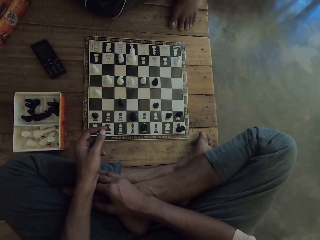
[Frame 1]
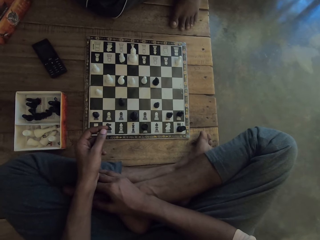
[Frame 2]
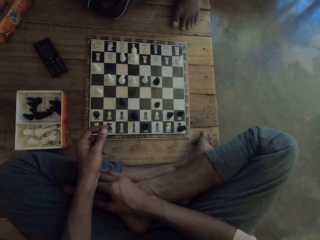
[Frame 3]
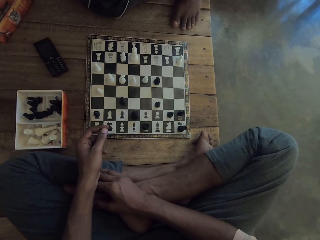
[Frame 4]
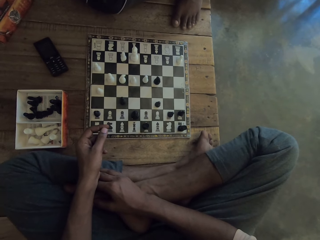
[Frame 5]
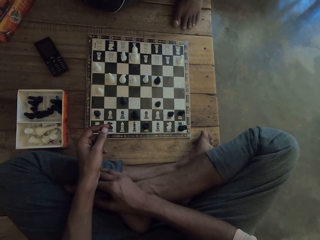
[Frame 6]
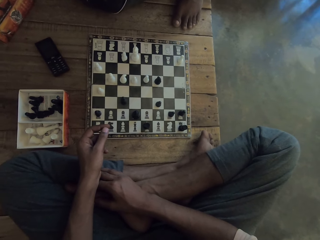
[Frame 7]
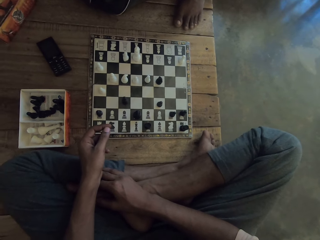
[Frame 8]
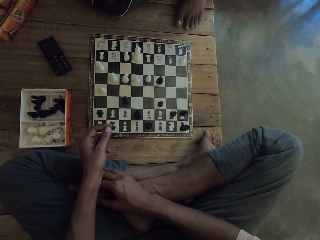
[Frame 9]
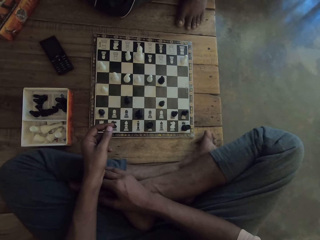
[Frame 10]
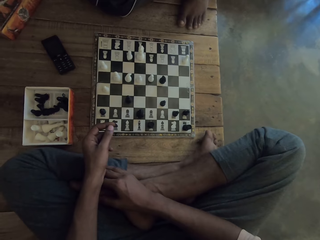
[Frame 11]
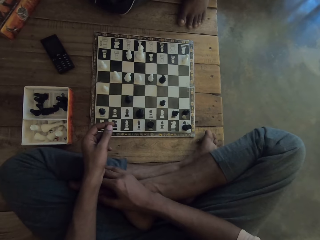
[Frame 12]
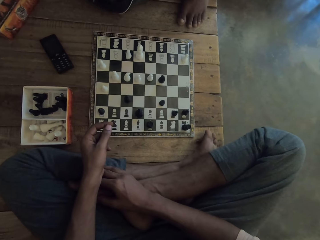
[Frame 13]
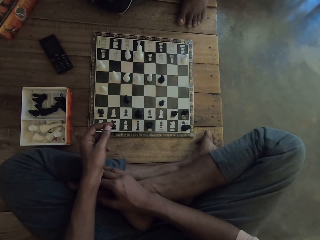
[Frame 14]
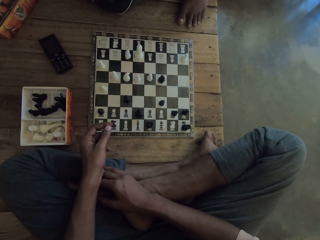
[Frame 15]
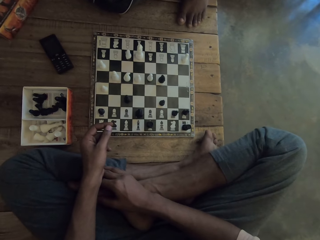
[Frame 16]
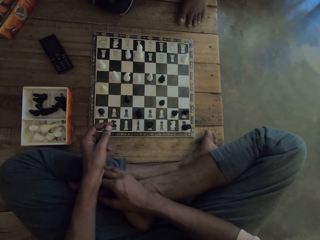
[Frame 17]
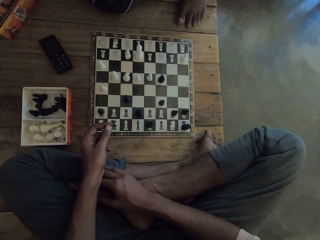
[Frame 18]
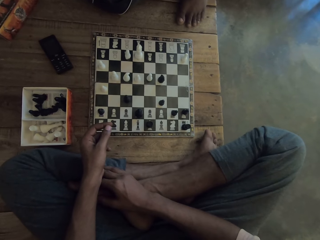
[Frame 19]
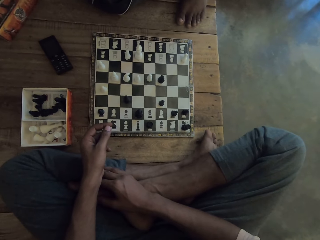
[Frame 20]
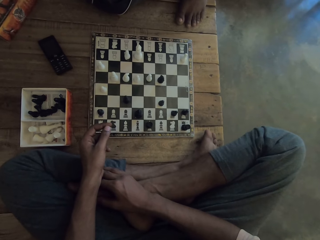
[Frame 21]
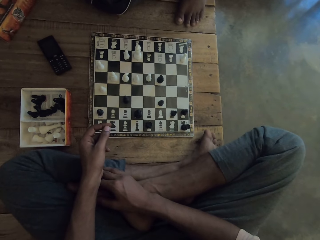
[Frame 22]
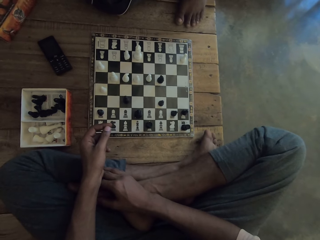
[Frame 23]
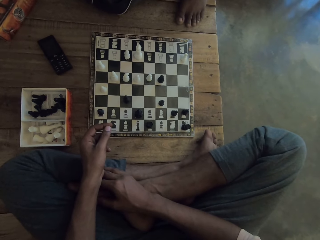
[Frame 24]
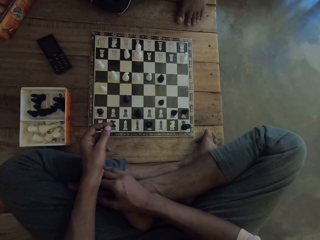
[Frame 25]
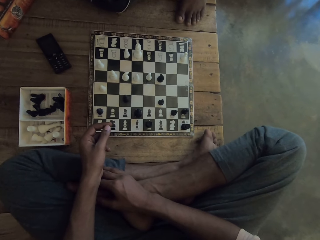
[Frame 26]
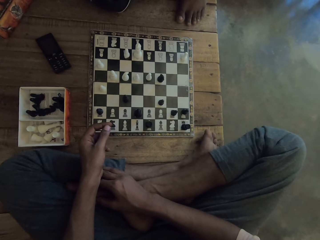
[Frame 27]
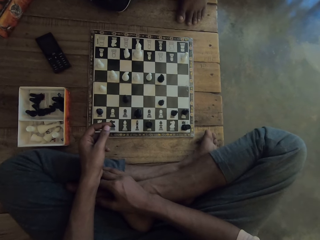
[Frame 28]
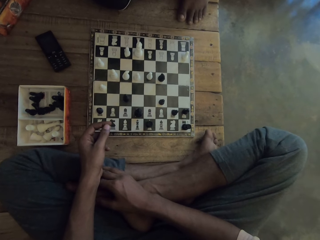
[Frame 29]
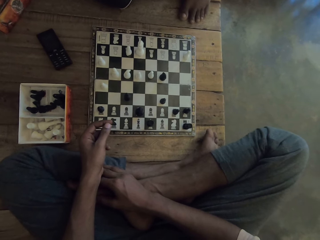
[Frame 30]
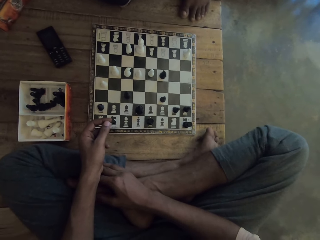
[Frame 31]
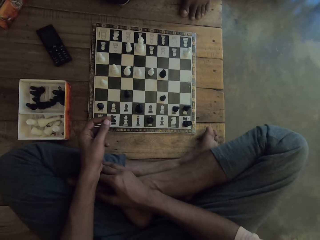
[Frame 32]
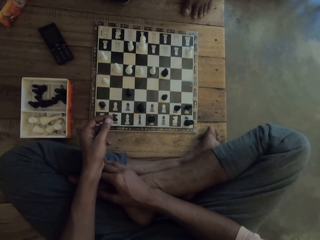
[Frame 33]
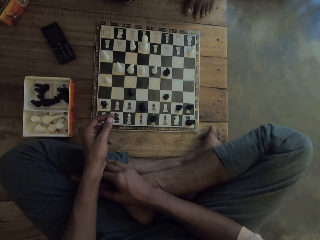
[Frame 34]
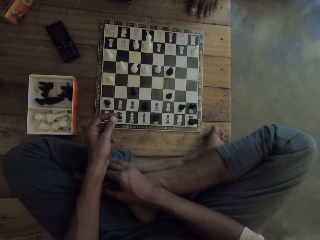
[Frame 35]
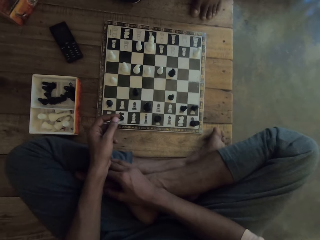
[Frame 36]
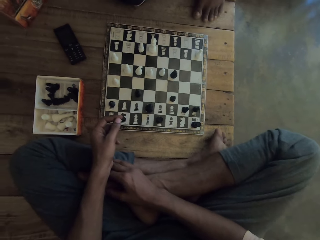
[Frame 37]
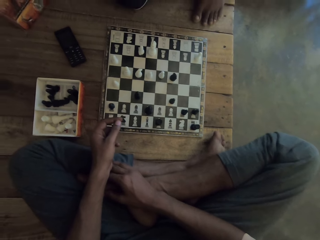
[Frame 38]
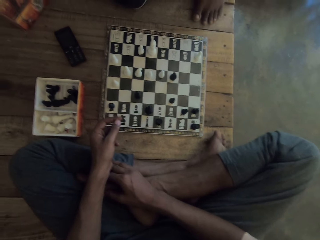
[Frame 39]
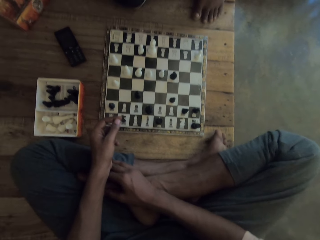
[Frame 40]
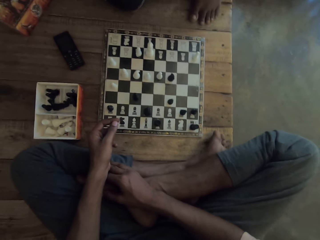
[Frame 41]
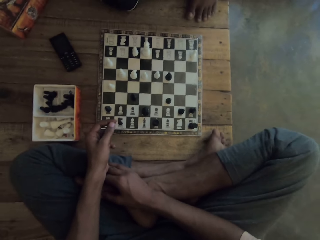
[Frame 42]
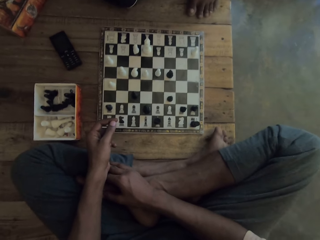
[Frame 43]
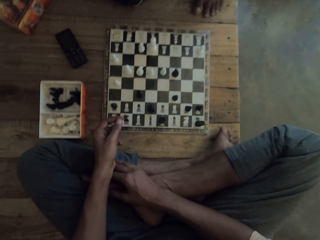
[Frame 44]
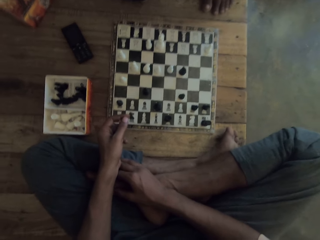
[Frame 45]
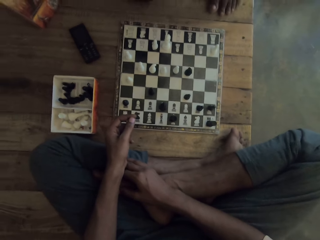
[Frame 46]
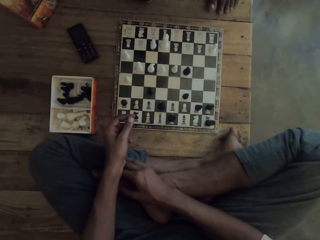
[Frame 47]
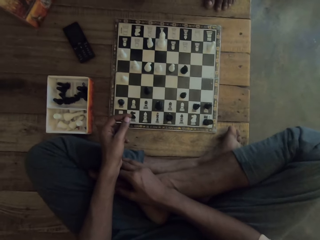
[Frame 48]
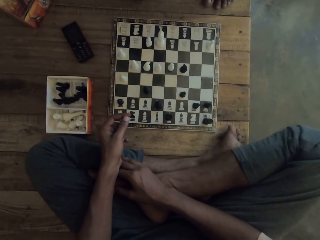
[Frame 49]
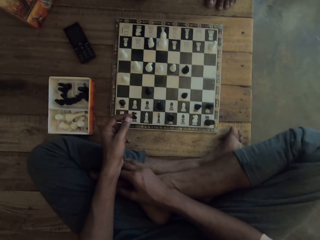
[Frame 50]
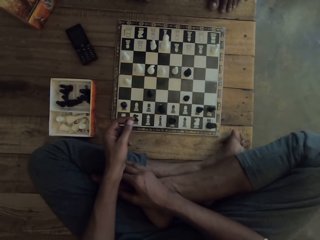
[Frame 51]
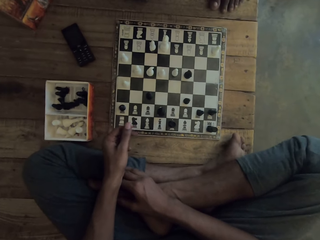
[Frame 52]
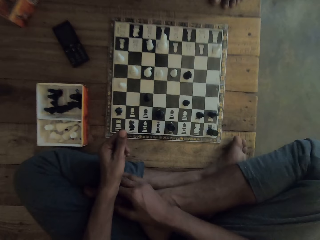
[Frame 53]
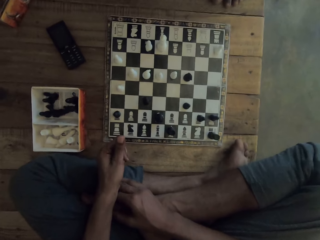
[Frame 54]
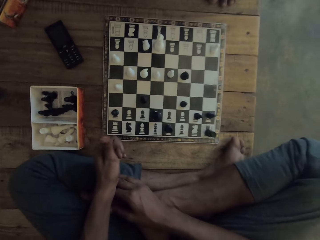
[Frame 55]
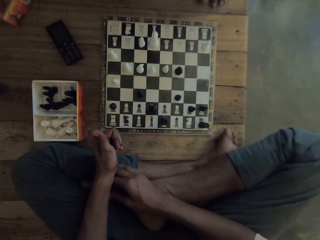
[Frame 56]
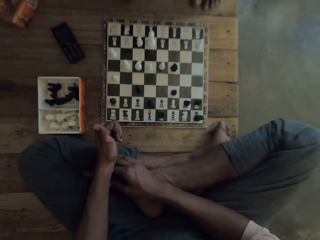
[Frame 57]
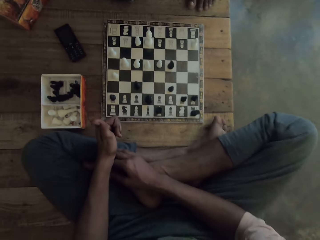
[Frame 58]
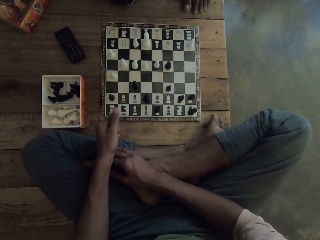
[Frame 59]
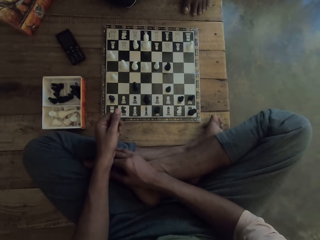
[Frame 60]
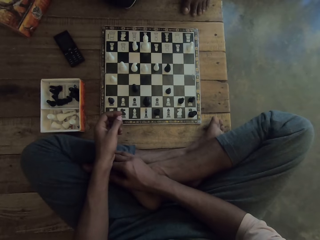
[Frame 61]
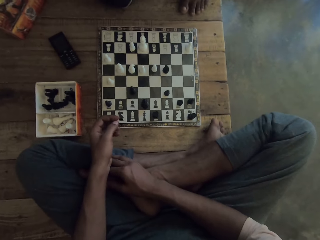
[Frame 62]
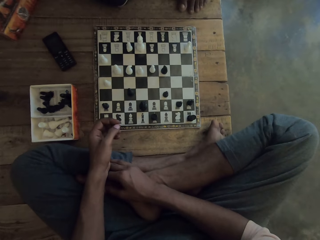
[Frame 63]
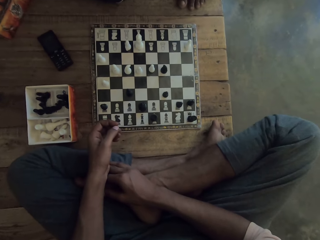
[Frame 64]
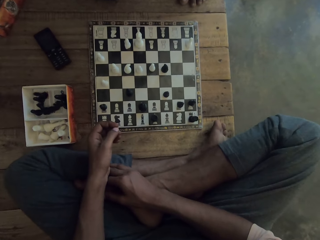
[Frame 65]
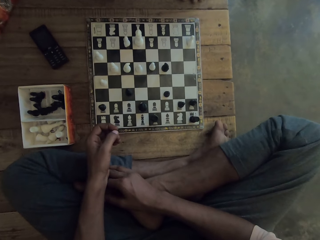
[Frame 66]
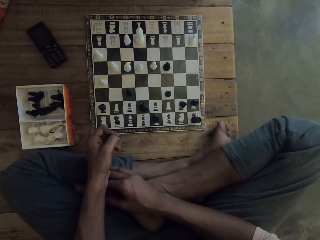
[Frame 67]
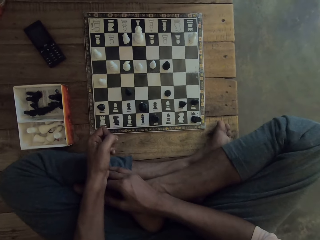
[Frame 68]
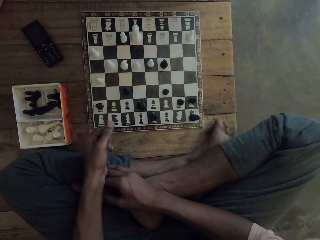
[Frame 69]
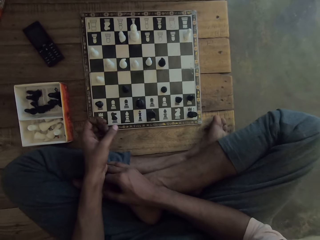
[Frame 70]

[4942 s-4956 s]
The camera wearer plays with fingers.

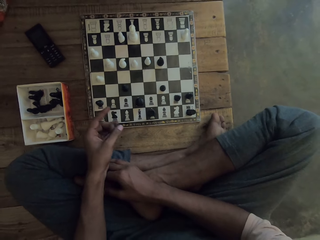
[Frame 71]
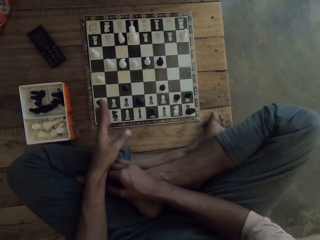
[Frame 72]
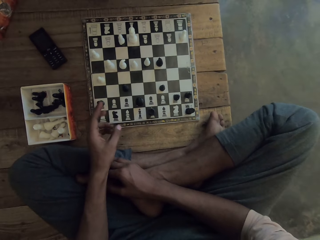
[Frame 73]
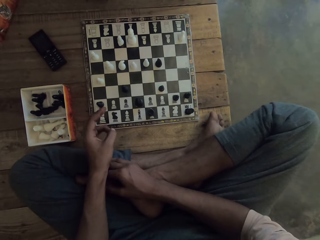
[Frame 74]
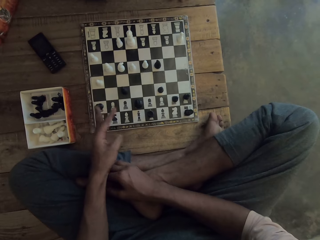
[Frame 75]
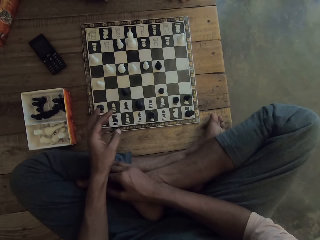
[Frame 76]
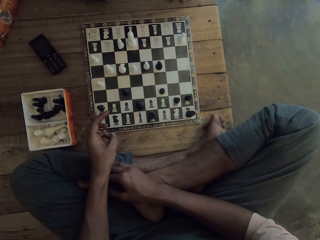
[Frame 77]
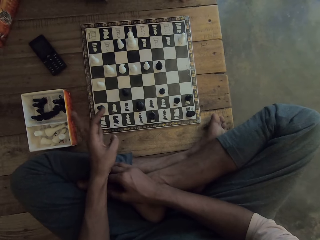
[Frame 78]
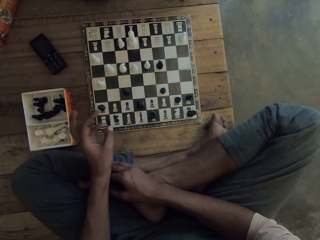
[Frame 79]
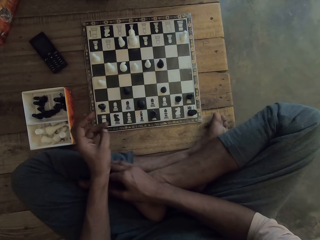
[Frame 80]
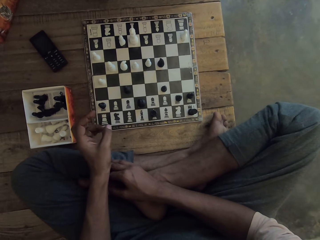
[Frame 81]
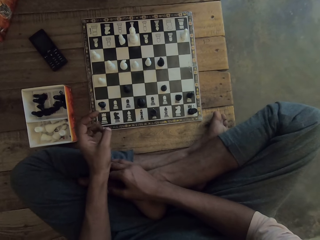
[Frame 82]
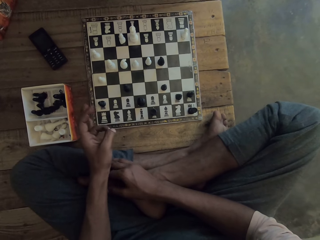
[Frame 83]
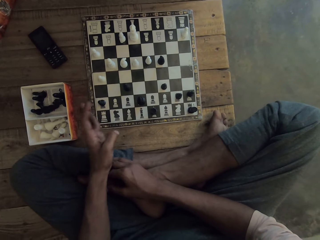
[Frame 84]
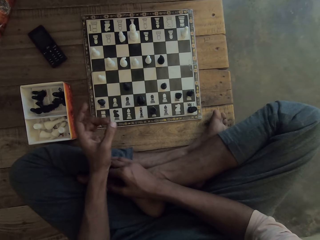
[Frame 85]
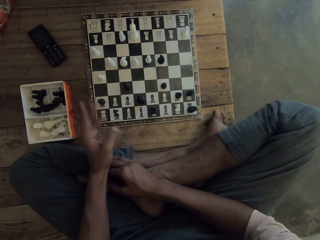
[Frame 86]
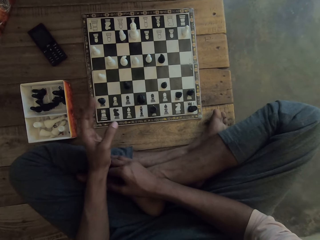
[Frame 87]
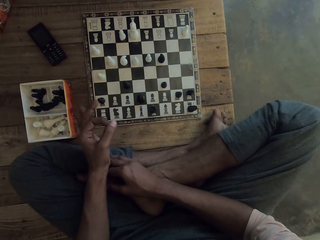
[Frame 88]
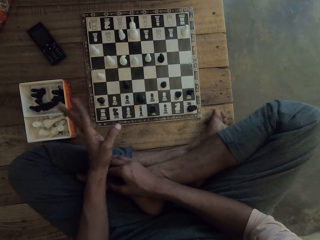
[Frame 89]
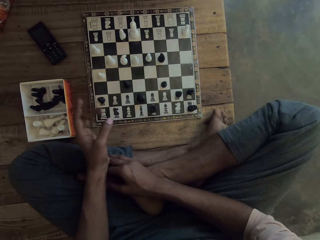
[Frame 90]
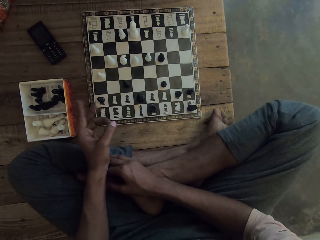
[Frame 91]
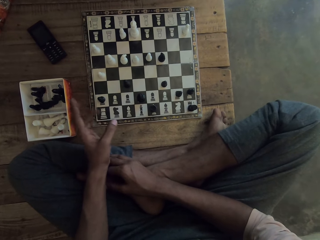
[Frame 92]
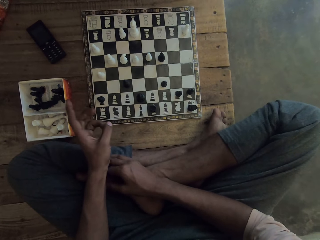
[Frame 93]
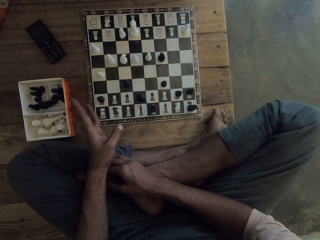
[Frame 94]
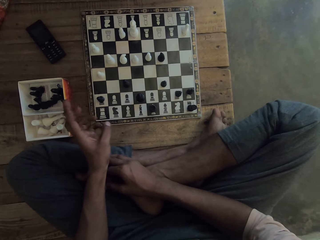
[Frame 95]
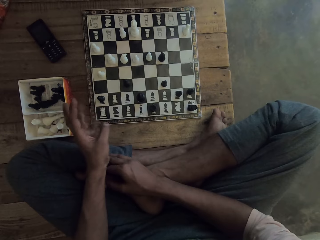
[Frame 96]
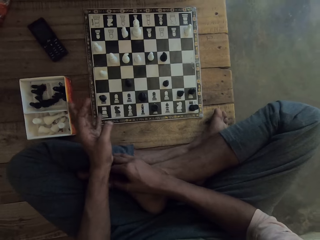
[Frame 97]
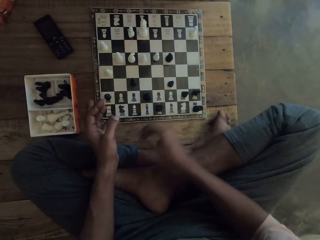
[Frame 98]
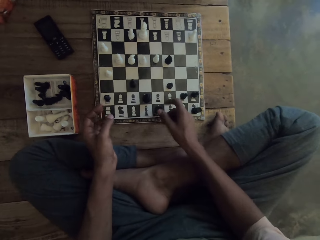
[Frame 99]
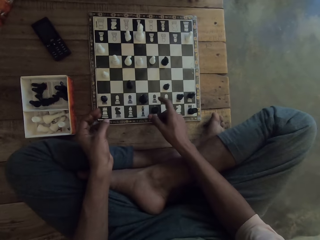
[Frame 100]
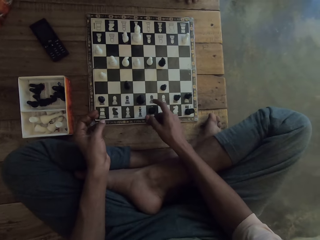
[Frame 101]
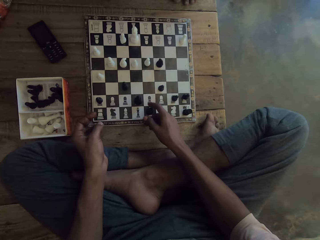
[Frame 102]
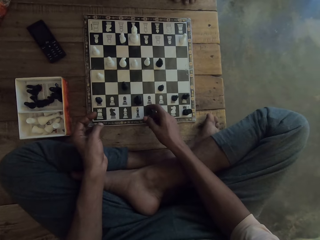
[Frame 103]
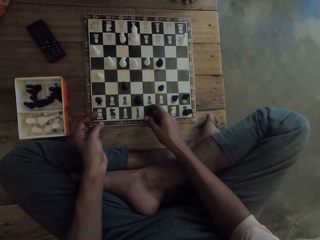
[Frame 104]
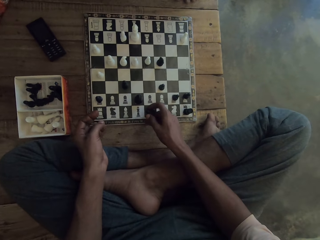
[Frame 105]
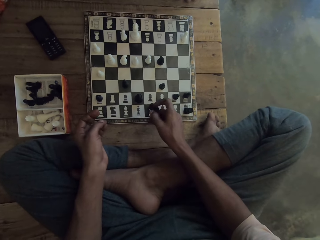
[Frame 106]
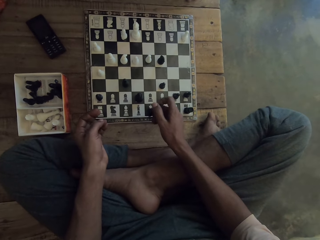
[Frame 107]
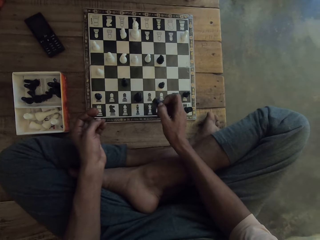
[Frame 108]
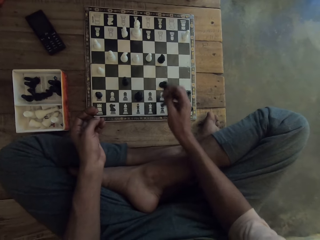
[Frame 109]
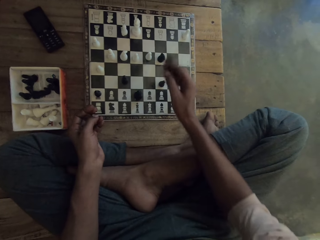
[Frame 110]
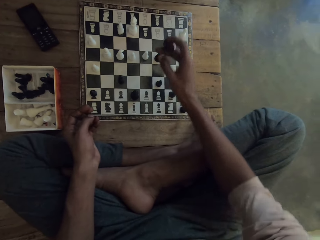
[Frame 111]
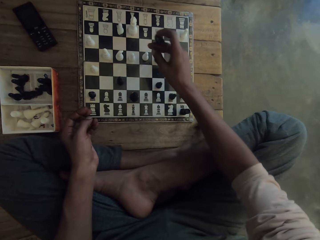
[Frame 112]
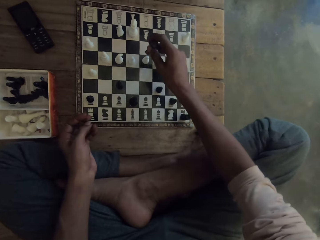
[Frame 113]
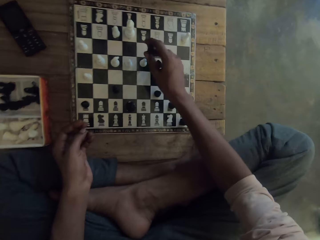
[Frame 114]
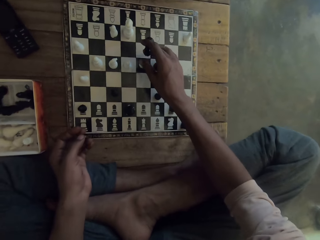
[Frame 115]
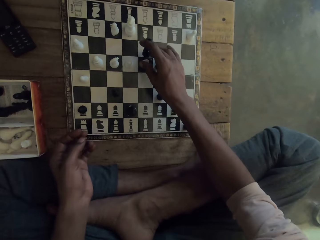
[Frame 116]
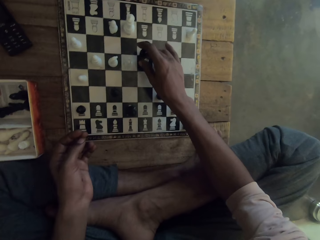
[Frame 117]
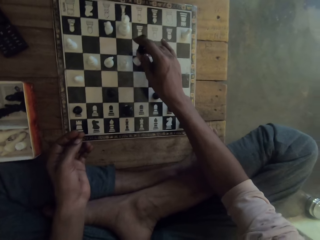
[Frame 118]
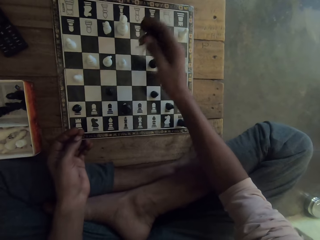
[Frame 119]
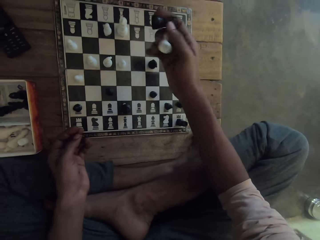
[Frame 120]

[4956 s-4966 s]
The camera wearer picks a rook. They move another black rook on the chess board. They pick a pawn.
